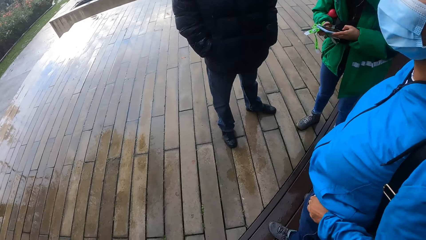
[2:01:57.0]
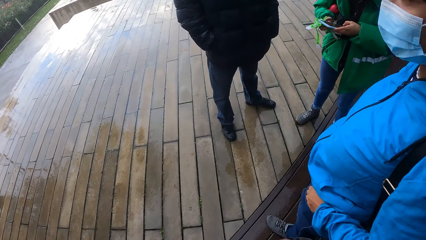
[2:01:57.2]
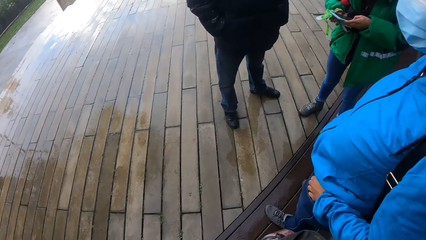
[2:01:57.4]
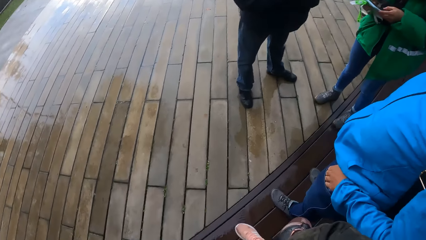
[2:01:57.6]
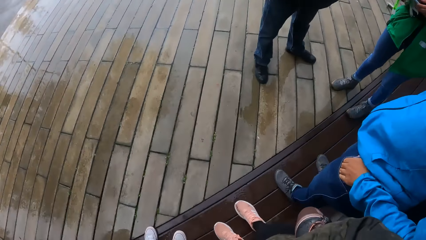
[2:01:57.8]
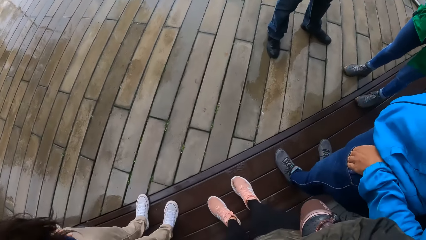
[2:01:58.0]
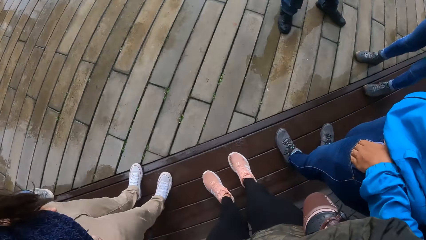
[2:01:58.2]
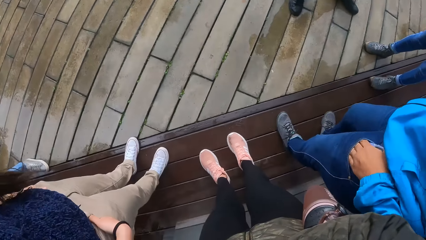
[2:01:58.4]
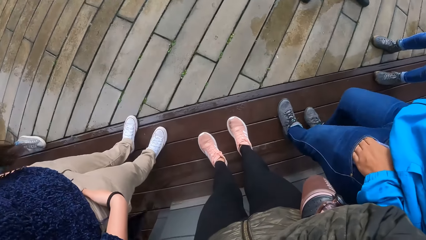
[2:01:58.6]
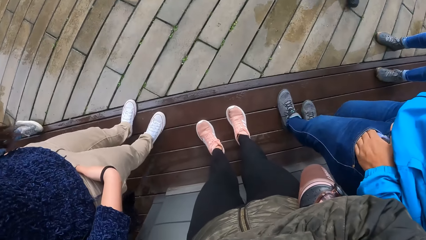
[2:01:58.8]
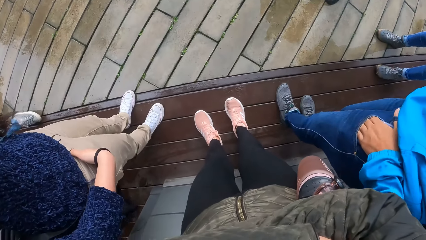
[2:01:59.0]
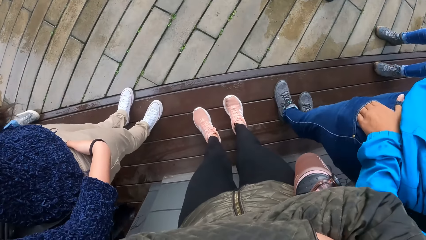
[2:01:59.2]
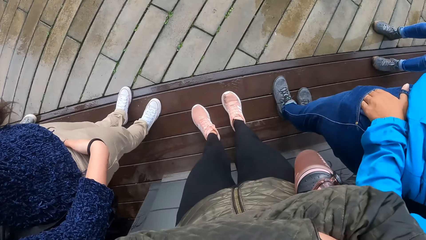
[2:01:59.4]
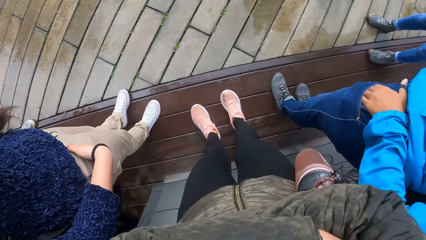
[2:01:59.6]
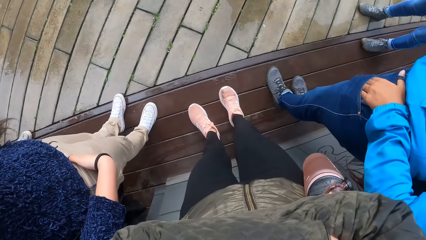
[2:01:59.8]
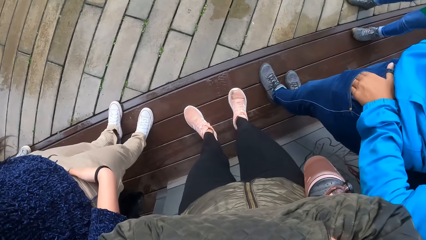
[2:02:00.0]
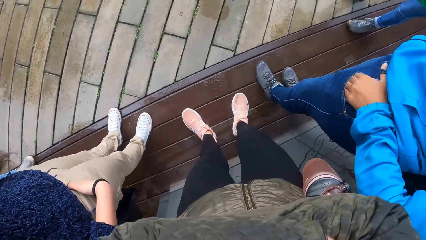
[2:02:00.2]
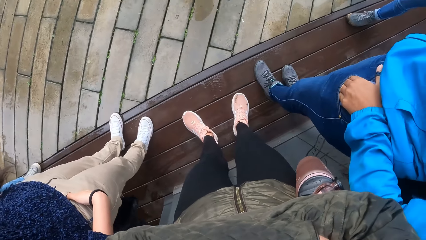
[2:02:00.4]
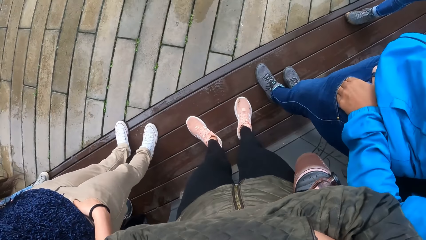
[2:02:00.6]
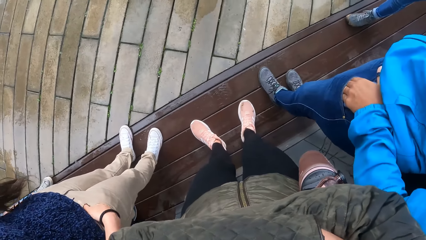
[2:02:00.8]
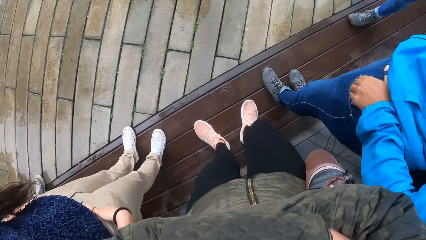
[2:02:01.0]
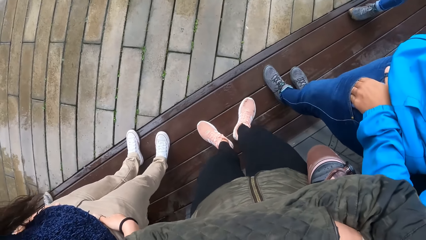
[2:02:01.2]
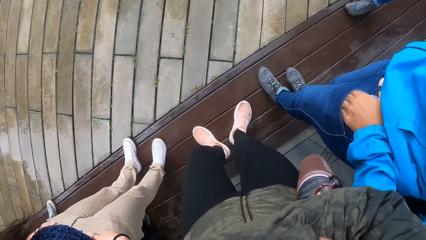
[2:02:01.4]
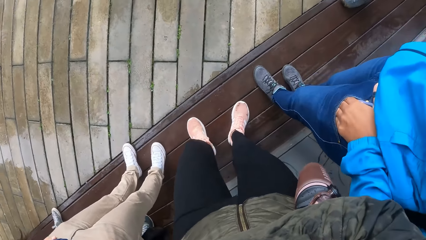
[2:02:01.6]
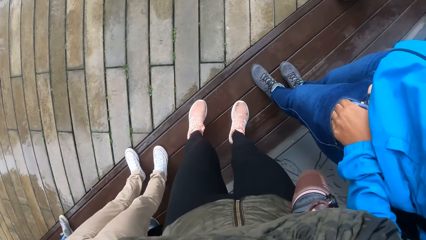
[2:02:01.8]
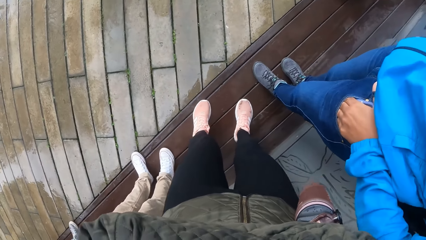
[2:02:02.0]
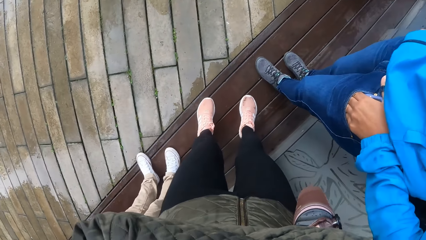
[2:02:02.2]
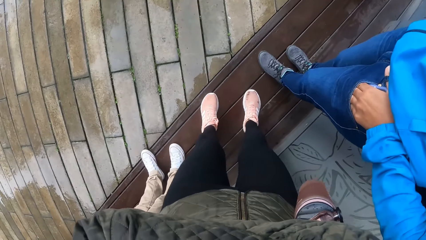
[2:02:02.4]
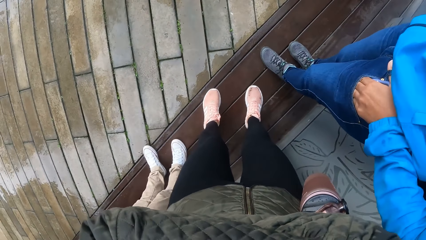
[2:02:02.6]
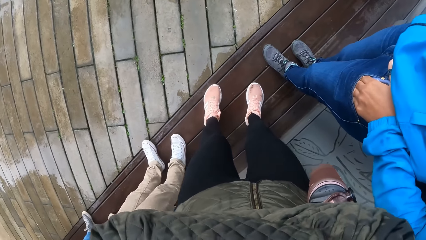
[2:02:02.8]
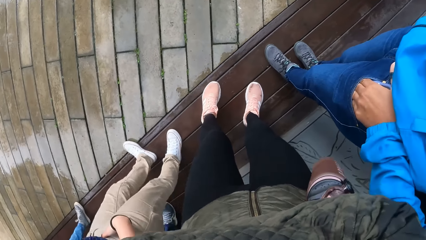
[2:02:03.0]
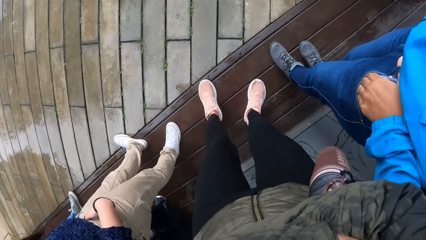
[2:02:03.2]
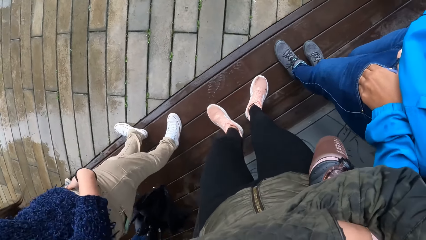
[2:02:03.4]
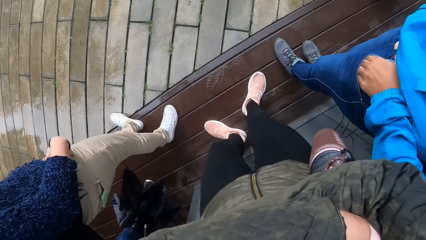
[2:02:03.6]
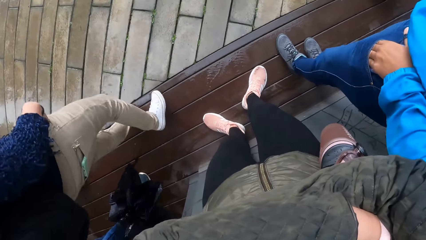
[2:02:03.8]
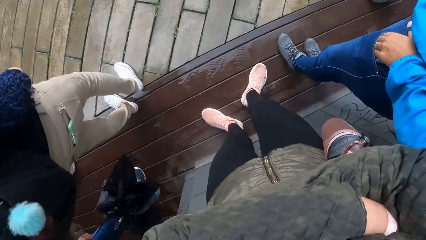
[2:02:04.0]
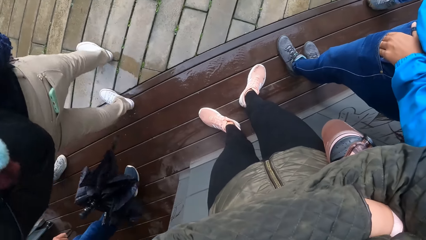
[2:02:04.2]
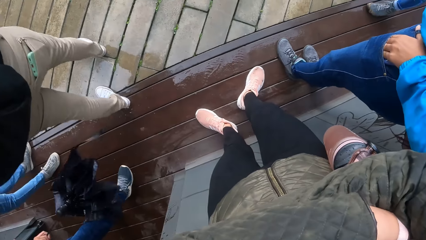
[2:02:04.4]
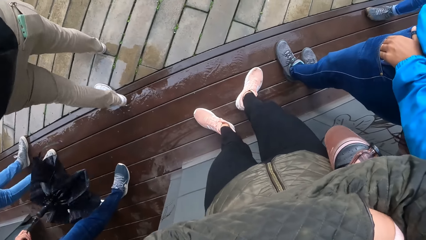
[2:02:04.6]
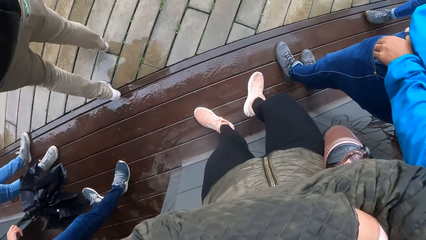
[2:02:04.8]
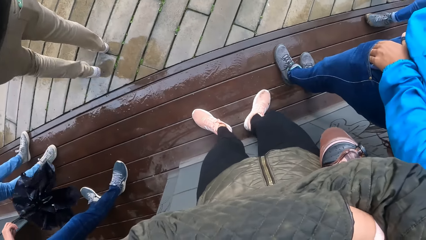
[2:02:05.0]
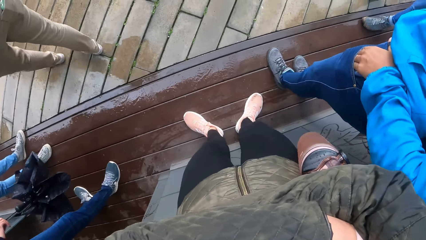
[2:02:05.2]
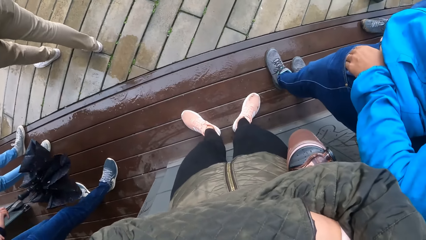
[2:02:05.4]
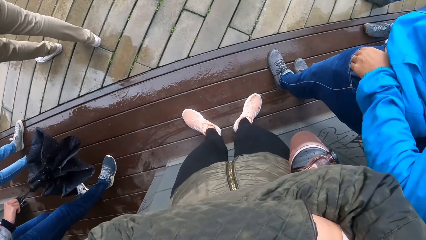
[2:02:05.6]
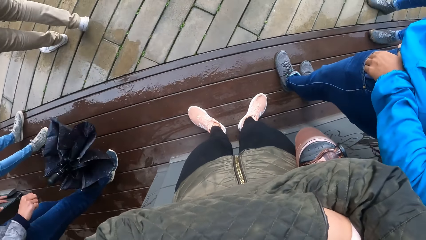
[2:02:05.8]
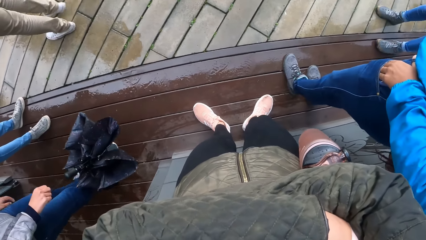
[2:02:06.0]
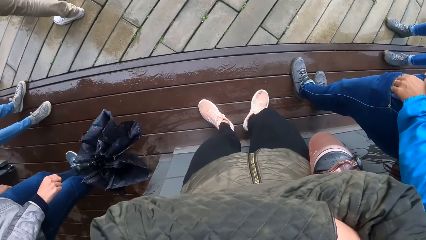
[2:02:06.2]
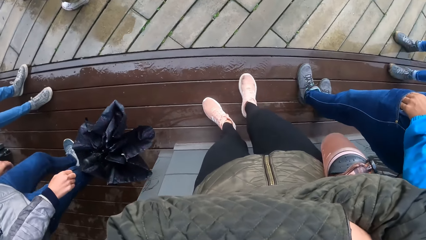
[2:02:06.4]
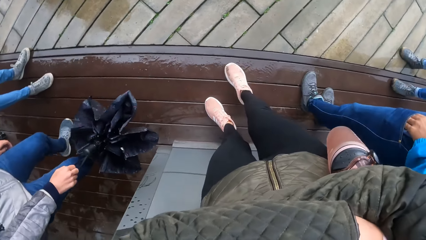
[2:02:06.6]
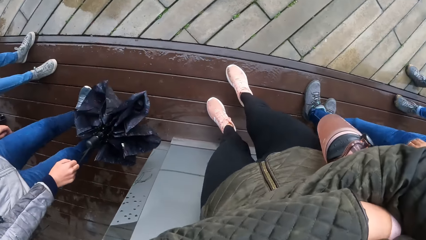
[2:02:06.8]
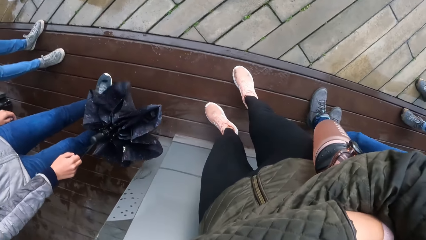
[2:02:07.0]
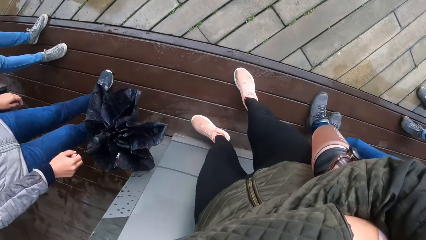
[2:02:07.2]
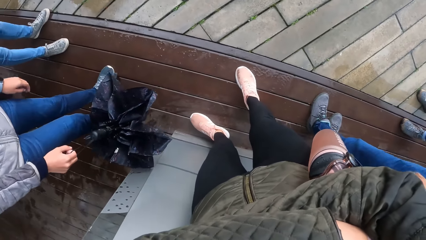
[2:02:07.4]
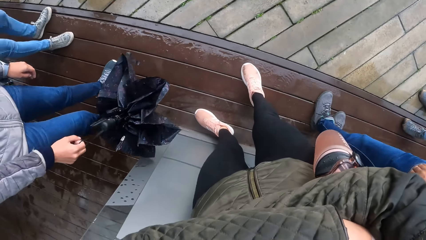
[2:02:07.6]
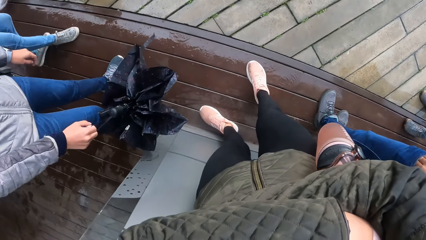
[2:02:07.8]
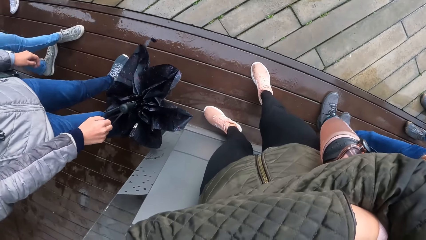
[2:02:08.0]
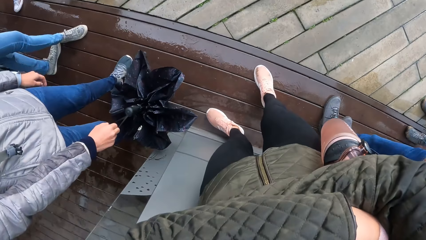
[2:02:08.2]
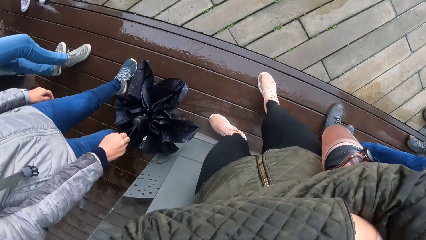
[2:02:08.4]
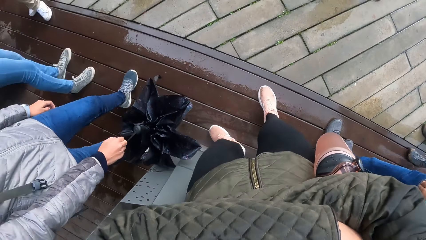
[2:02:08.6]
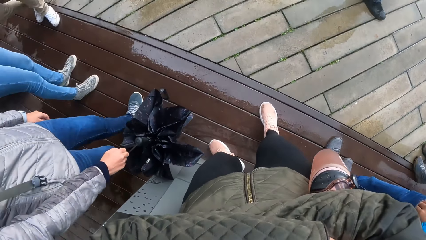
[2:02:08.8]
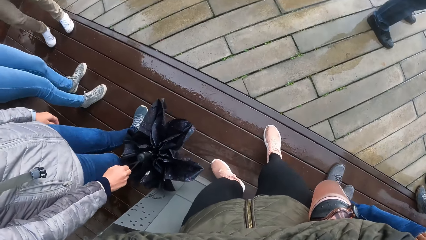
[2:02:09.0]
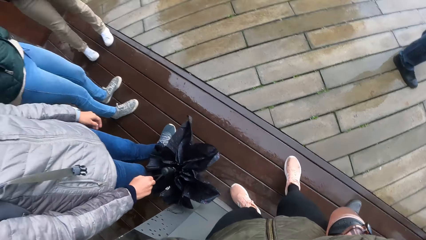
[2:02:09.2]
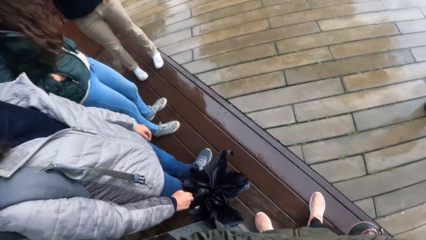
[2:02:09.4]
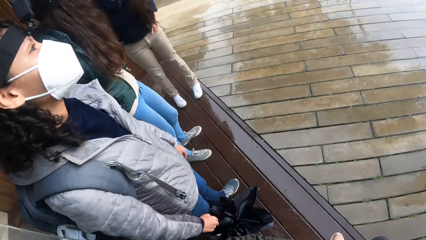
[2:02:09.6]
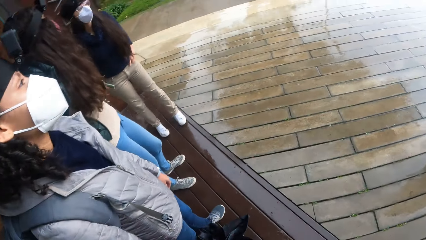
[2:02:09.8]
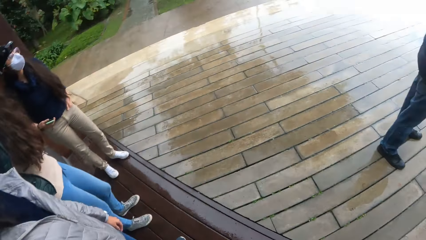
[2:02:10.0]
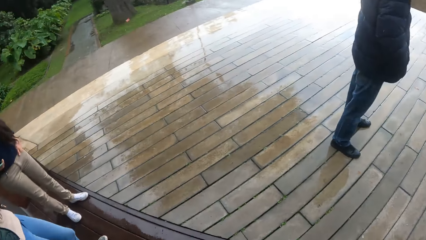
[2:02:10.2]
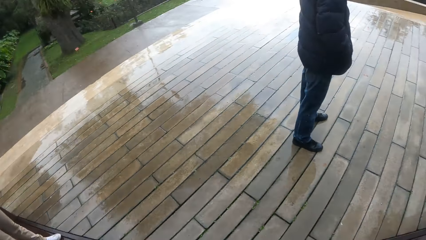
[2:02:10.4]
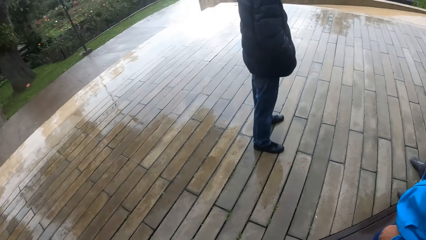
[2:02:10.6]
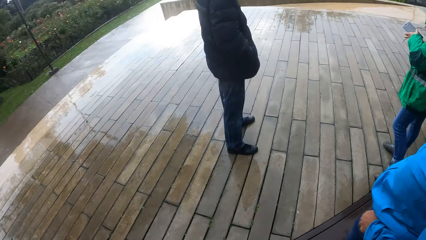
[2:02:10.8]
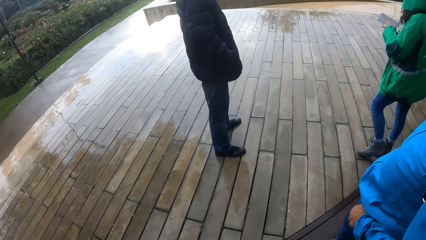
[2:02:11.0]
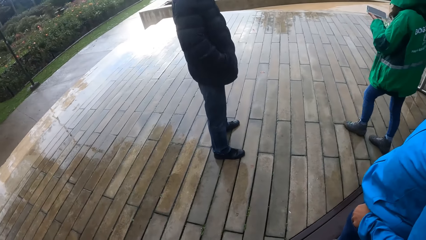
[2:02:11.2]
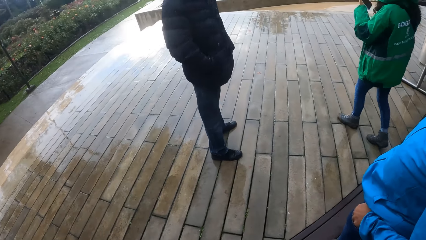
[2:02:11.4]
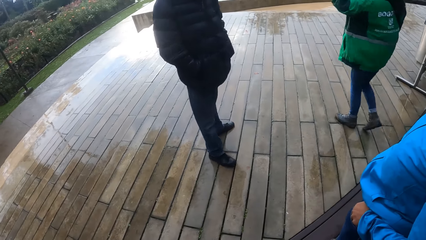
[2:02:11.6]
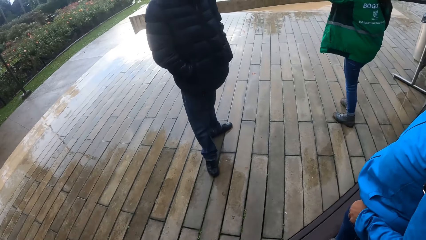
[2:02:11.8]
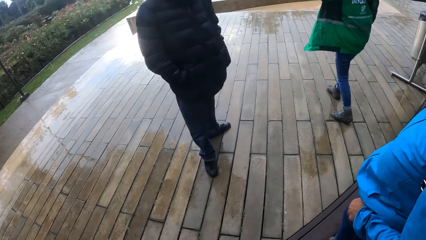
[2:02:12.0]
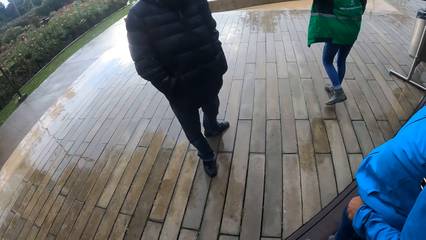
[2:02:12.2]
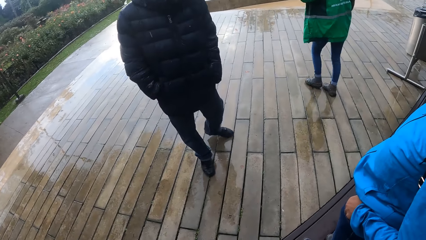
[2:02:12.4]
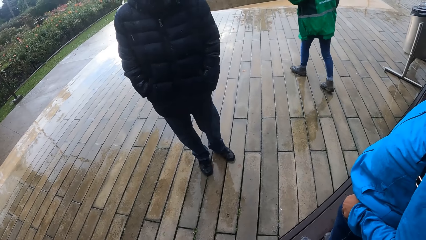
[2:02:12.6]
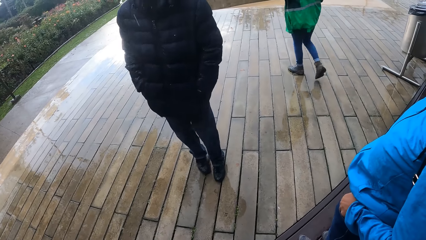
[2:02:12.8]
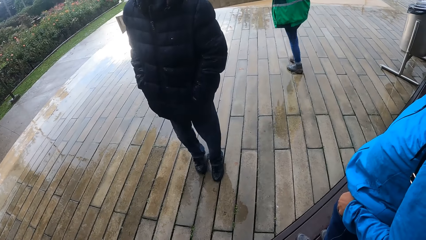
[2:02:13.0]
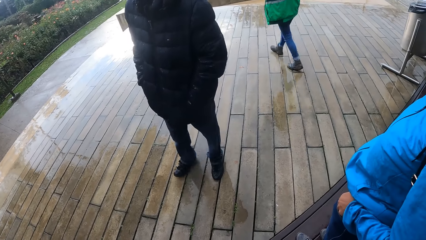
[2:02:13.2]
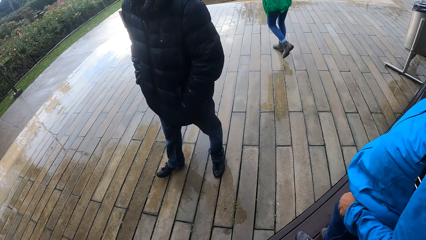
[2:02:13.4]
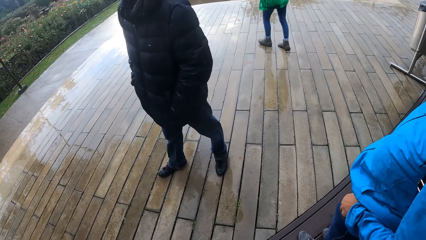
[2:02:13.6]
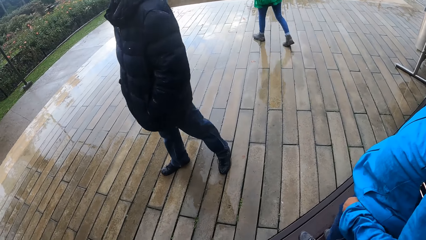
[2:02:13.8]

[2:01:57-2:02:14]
The camera wearer adjusts her position. She looks around. A woman raises the phone in her left hand towards her face. The woman walks away from another woman.
